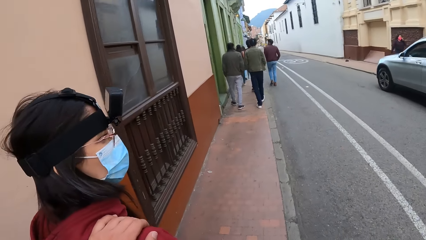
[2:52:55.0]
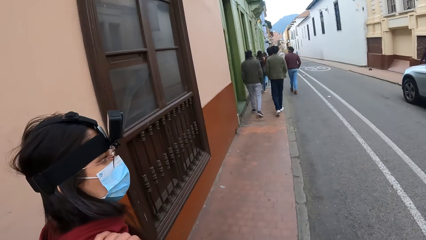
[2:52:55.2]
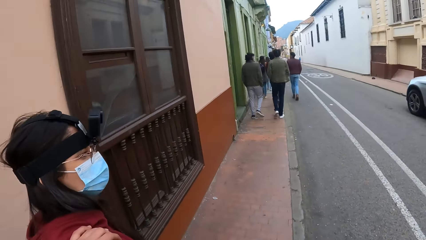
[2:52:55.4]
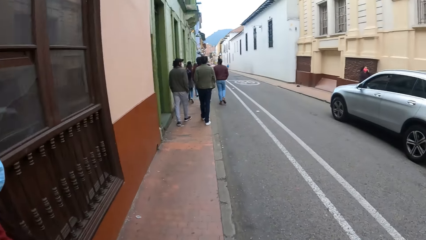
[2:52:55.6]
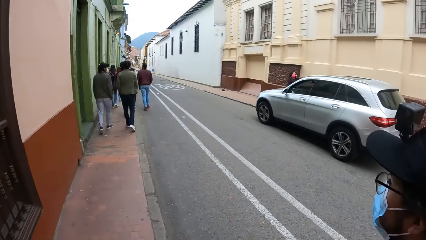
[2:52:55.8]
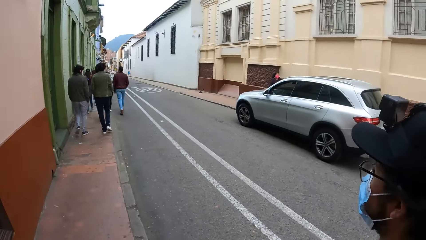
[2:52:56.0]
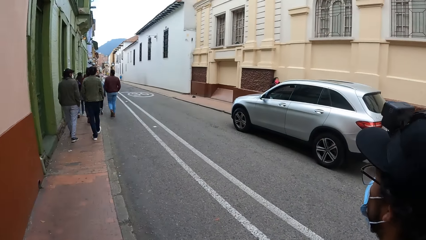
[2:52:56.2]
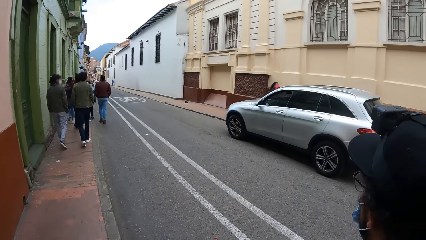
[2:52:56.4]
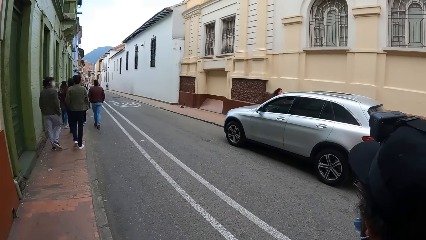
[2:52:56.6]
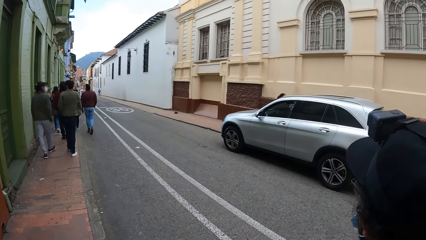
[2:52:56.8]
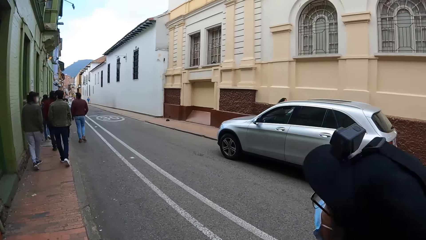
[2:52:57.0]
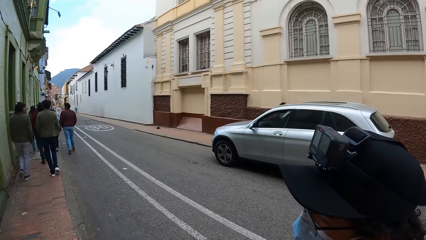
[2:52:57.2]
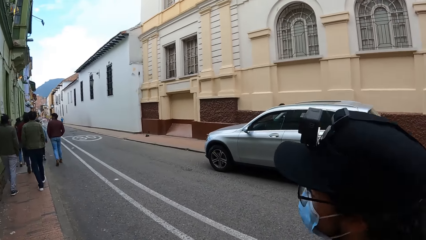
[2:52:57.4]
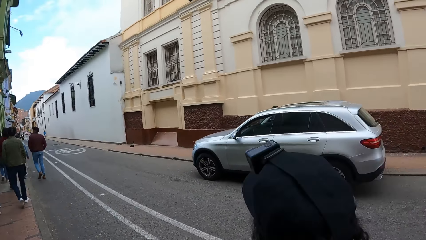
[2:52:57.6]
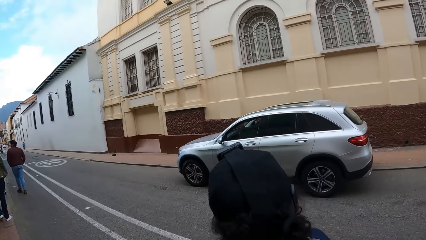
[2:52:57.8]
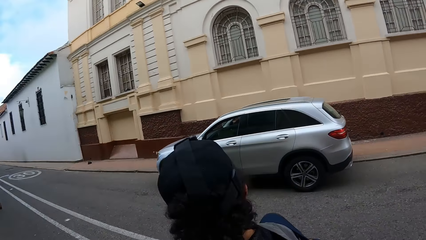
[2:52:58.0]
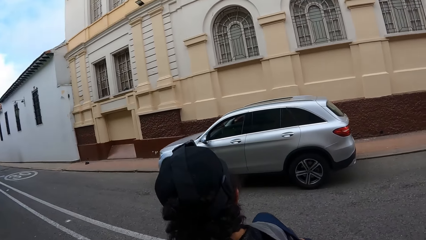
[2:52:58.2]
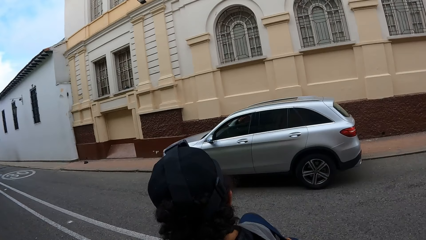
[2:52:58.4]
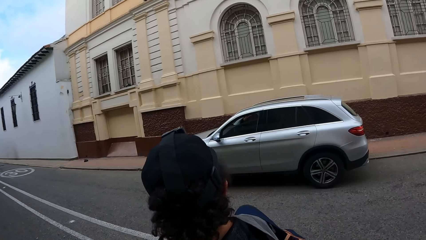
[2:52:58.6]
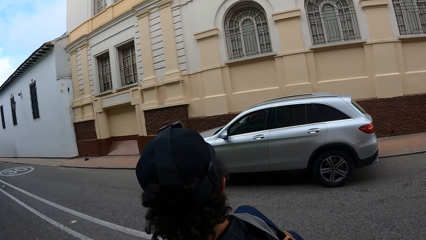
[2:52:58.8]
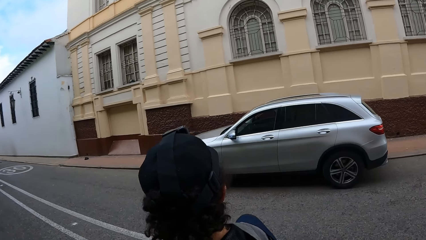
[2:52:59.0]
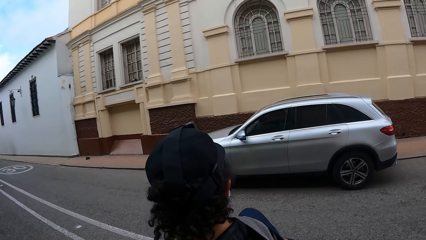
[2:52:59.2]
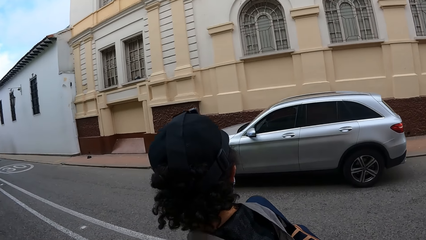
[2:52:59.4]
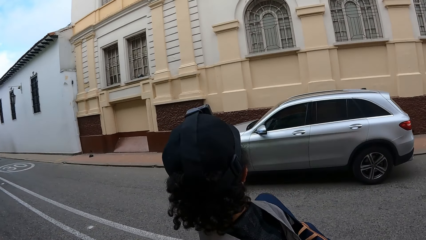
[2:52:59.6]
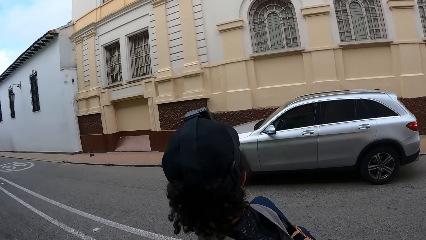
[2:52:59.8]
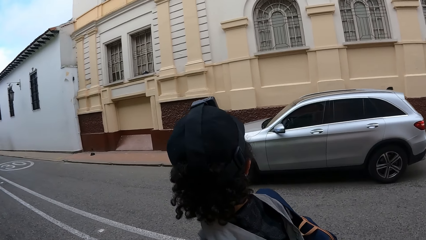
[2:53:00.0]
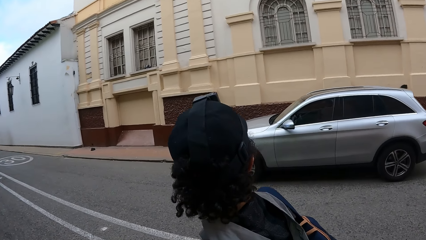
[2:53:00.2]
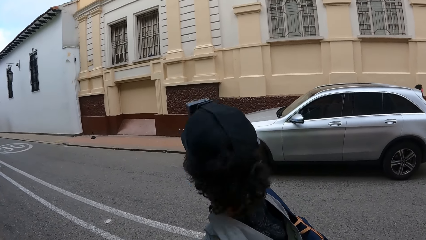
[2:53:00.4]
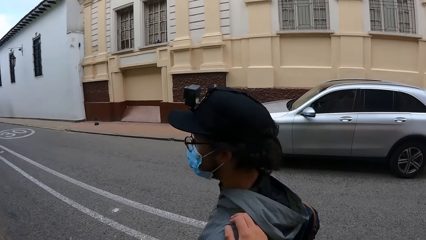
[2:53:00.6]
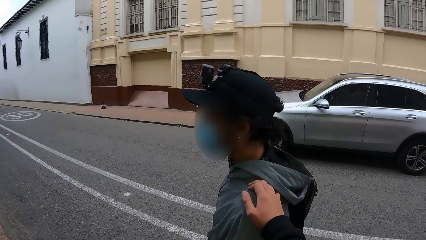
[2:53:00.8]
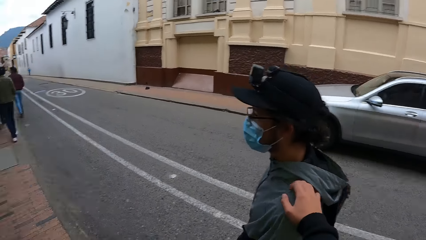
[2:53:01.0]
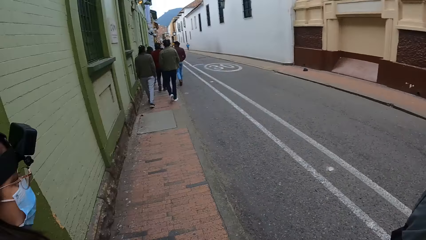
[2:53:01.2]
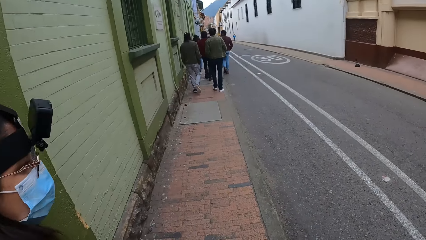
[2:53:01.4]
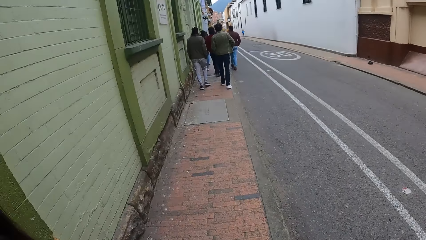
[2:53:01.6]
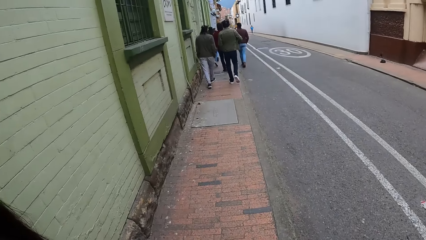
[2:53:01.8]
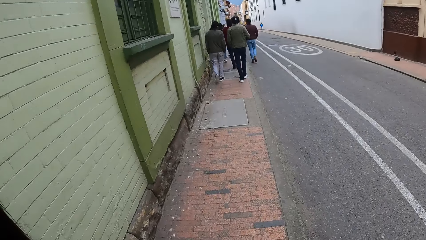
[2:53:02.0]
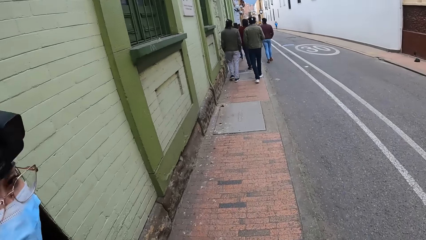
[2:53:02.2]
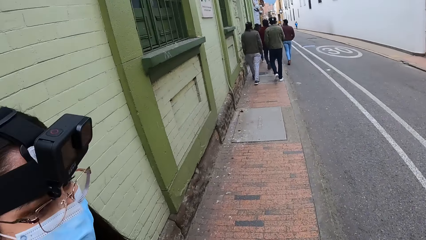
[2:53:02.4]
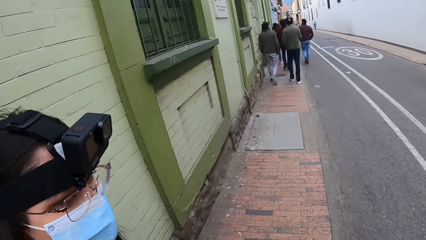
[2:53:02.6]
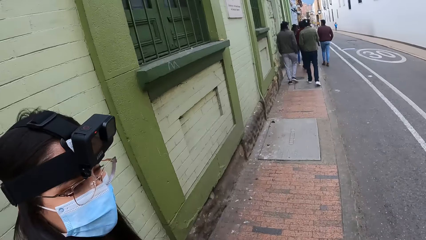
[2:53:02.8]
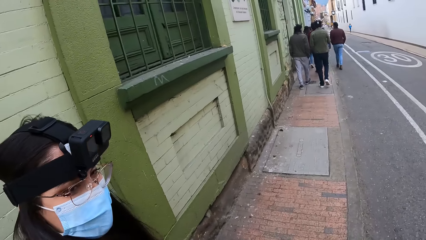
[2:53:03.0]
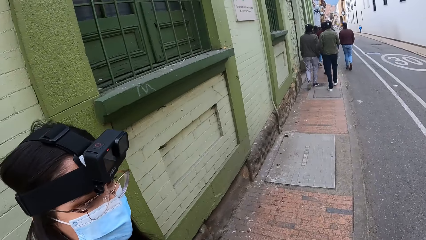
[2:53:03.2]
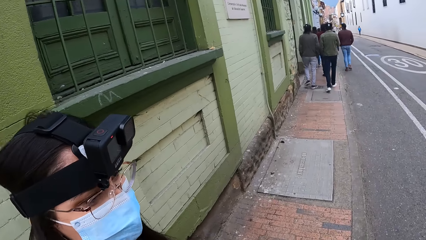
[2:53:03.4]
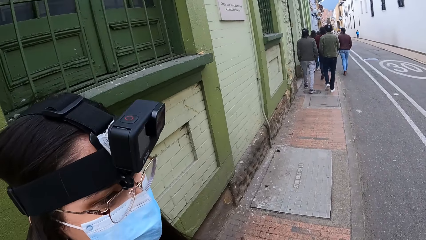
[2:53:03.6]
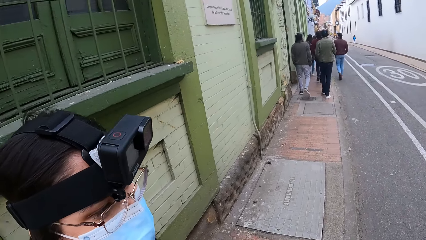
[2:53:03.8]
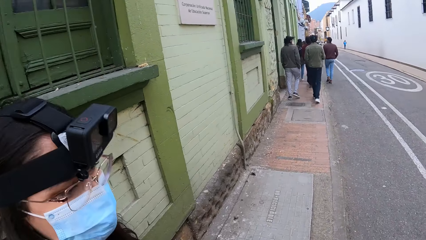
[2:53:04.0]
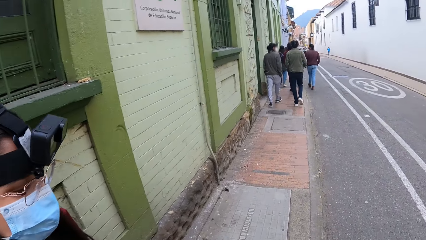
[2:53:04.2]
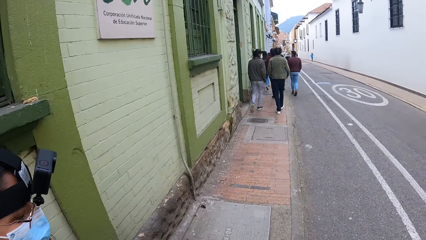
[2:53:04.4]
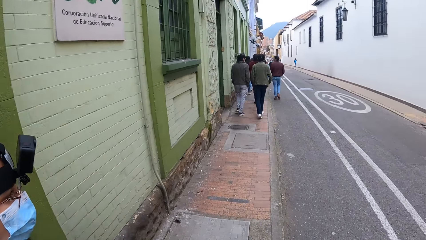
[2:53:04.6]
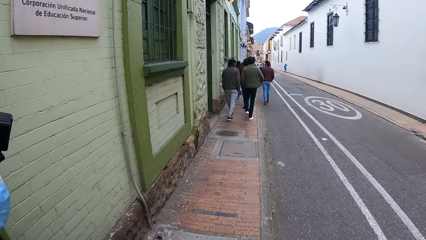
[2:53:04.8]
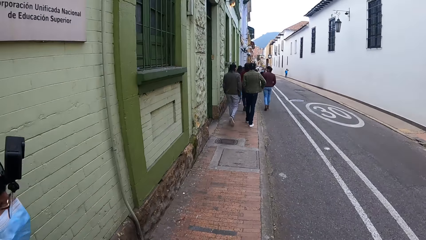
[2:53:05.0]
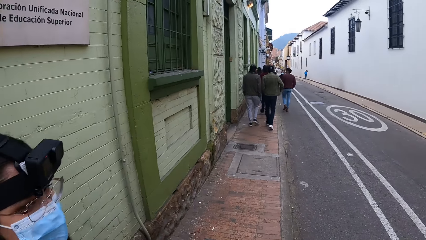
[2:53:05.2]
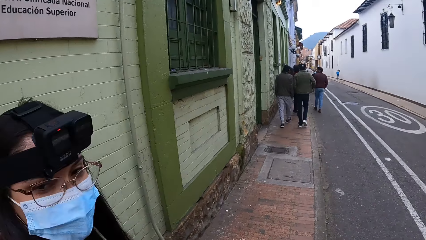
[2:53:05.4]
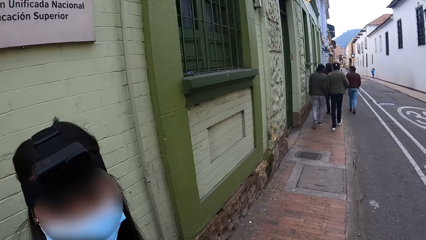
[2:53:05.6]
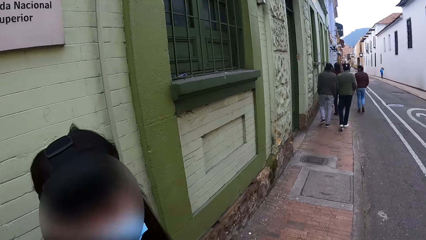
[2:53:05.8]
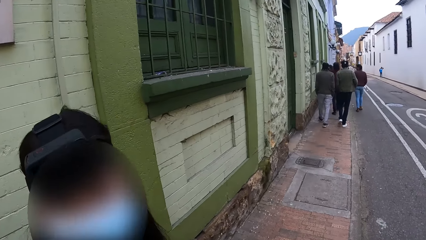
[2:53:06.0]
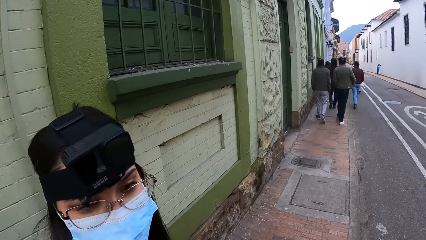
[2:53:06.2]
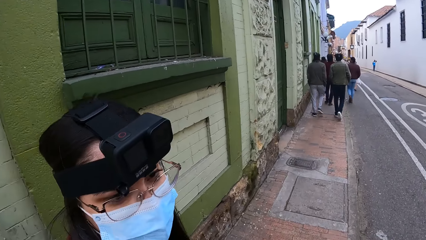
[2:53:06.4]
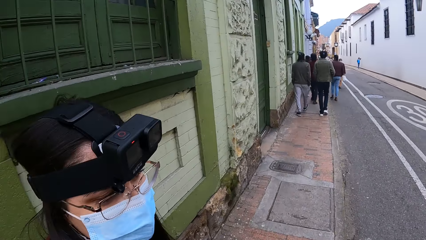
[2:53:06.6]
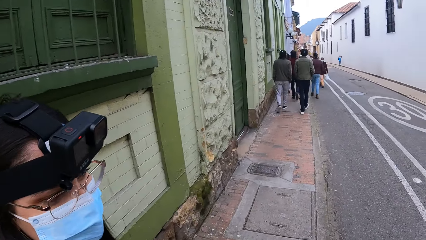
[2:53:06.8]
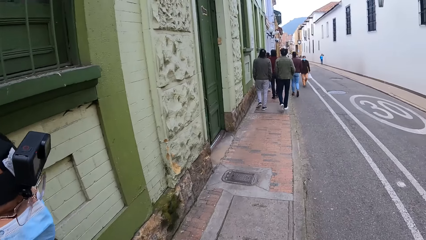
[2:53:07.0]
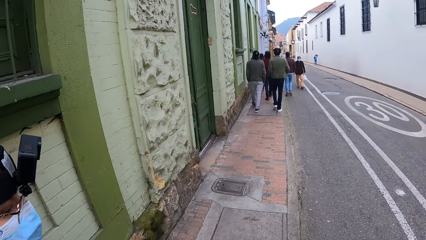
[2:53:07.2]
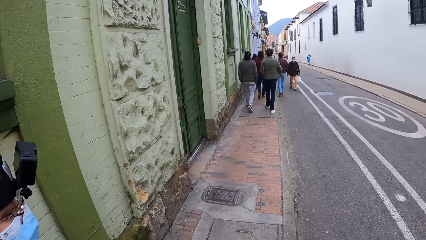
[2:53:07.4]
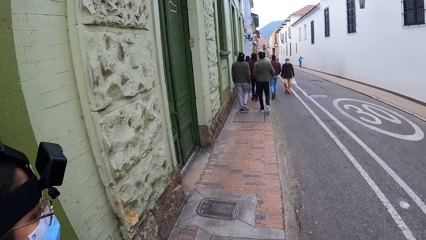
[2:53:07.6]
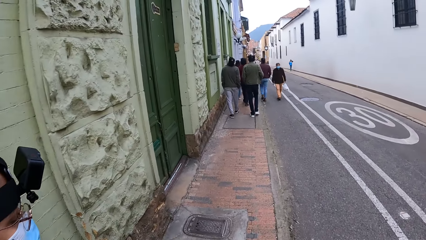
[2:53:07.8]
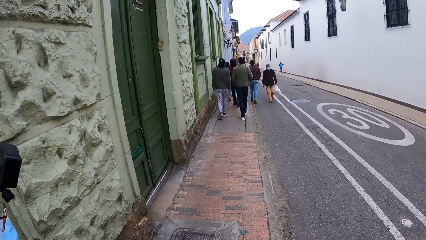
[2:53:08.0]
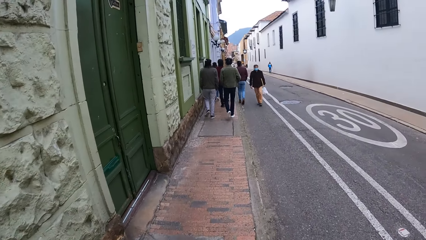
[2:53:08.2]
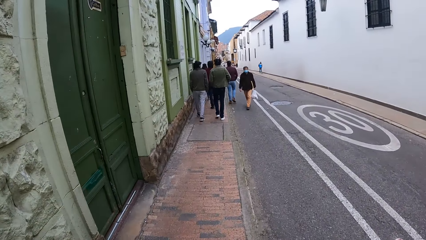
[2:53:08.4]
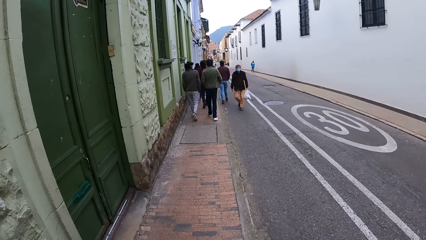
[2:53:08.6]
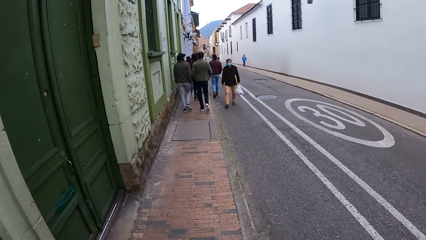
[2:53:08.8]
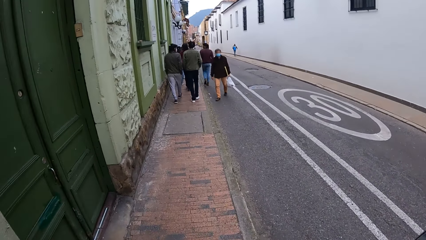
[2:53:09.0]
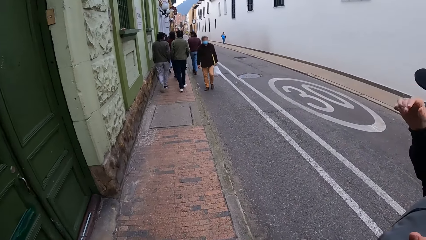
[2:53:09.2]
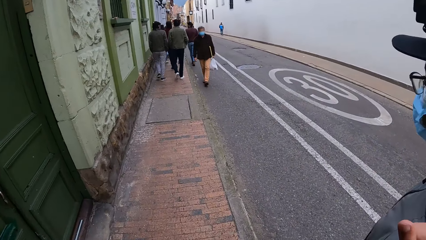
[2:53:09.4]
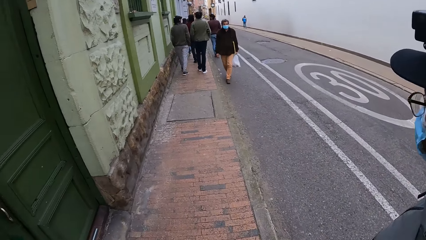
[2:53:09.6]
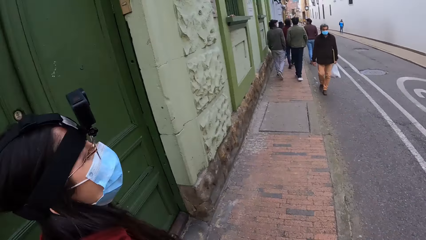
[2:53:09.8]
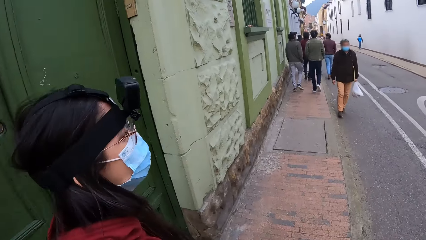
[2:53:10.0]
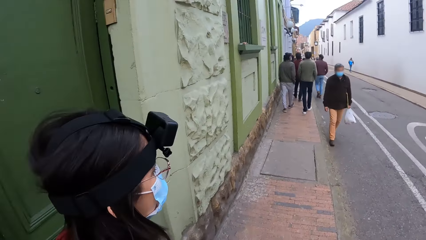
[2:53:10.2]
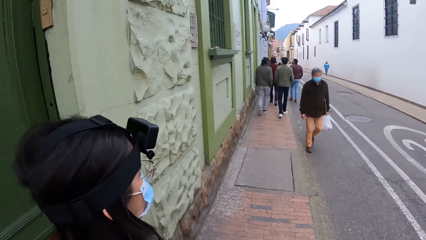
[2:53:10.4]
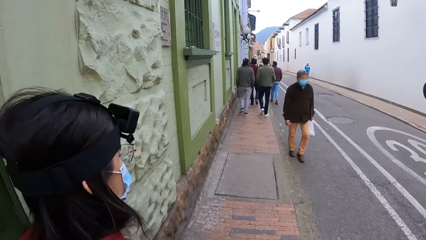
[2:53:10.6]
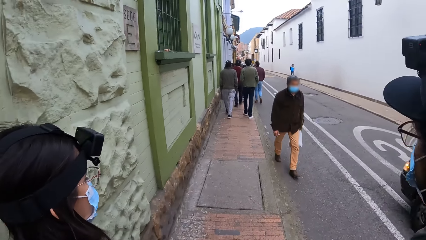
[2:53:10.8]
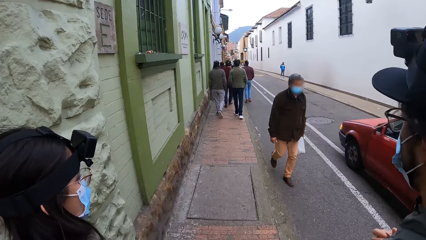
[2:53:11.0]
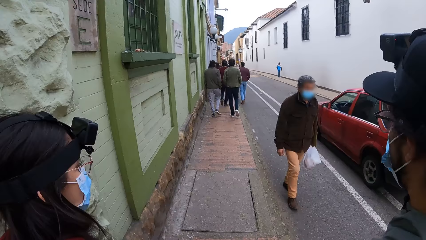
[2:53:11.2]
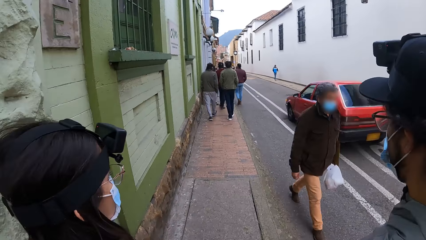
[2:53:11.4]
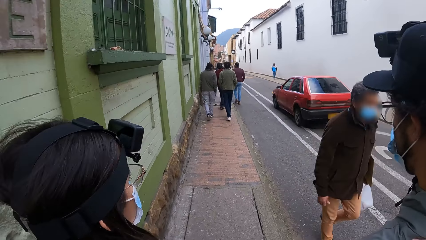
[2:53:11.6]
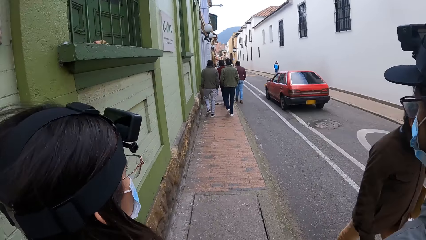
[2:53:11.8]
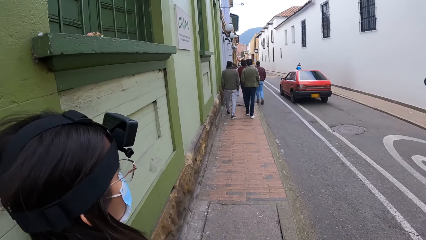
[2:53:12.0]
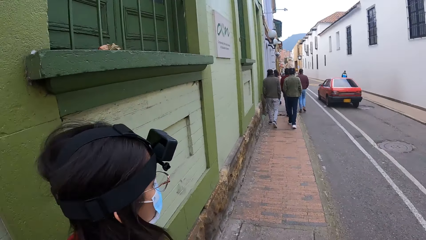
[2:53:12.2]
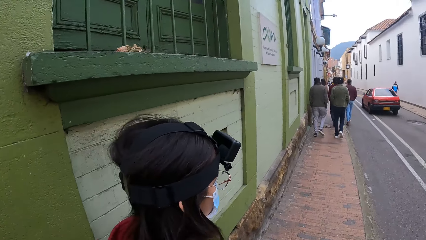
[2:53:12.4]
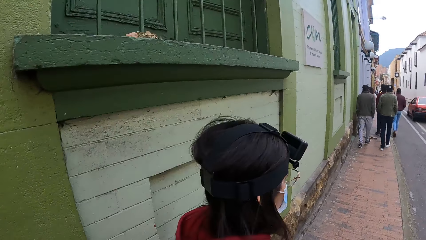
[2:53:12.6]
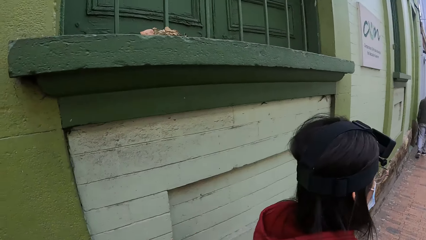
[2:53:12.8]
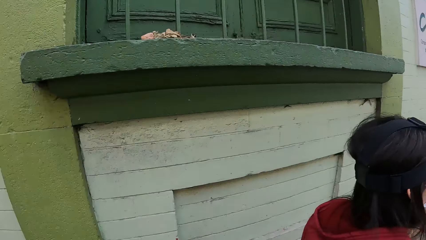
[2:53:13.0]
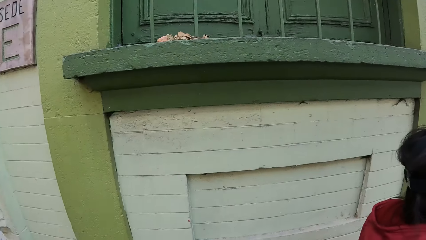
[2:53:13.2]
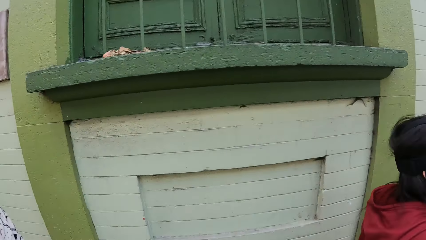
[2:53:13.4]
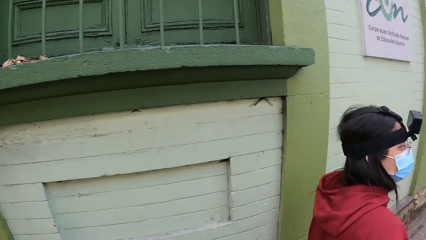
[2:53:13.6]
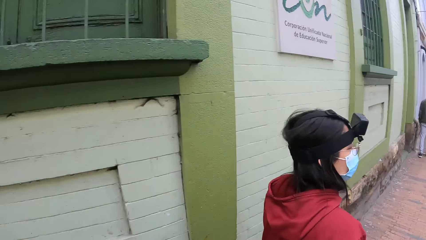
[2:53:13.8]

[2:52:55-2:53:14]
The camera wearer interacts with a woman. They hold the woman on the shoulder. They look around on the street. They interact with a man and the woman along the street. A car drives past the camera wearer. Another woman walks past the camera wearer.
